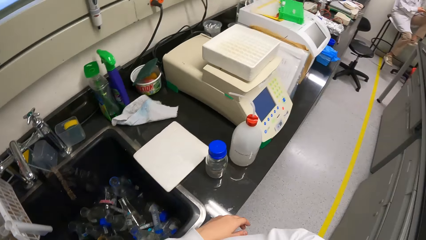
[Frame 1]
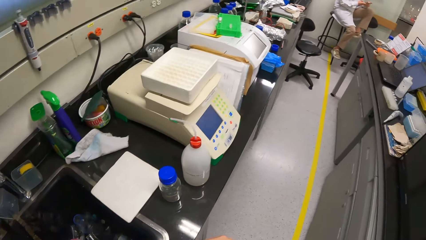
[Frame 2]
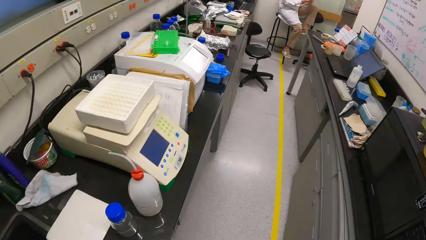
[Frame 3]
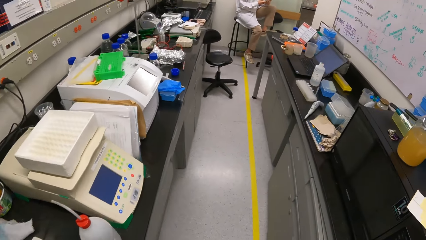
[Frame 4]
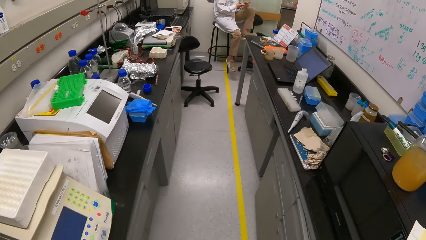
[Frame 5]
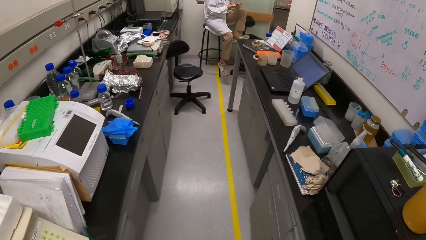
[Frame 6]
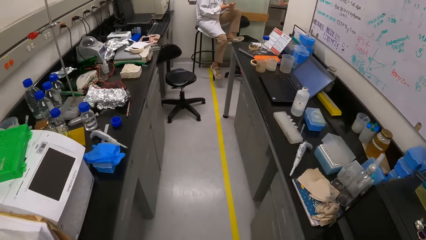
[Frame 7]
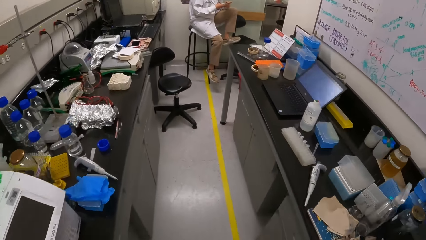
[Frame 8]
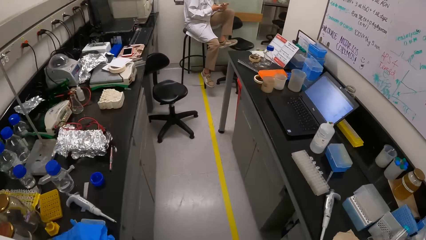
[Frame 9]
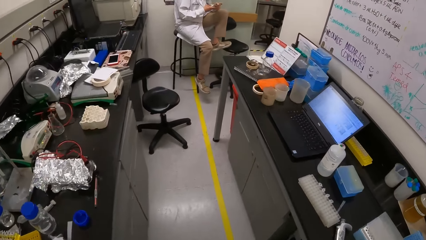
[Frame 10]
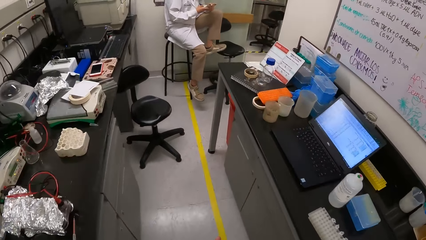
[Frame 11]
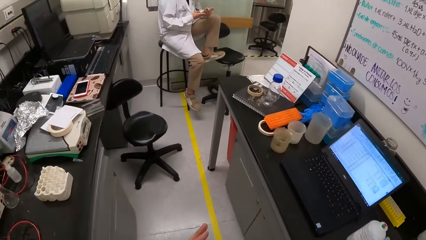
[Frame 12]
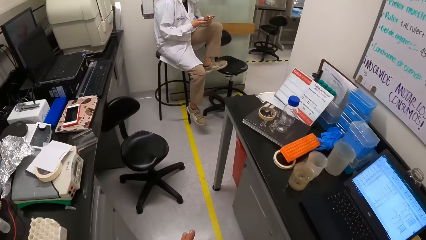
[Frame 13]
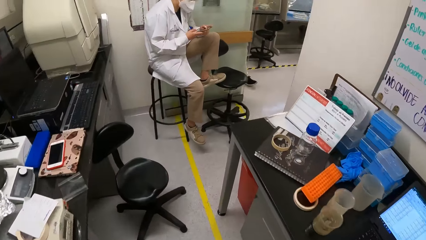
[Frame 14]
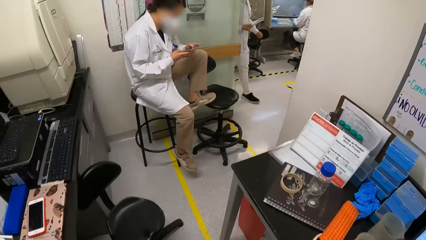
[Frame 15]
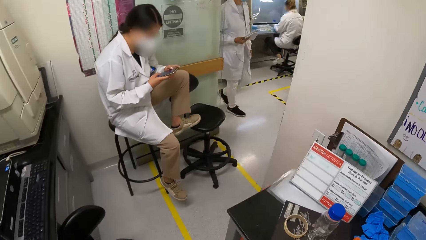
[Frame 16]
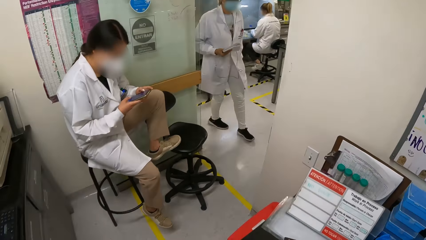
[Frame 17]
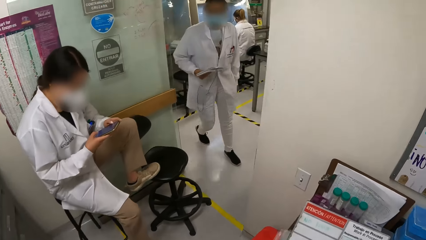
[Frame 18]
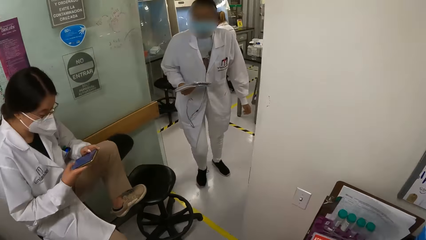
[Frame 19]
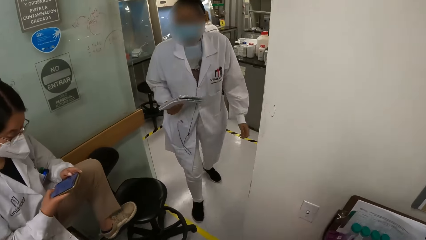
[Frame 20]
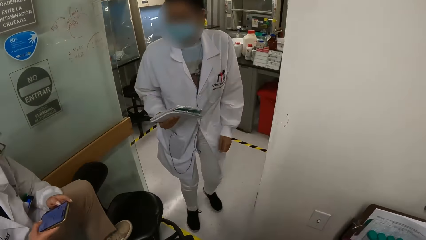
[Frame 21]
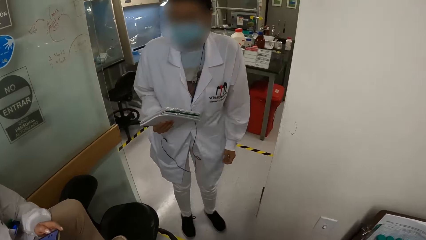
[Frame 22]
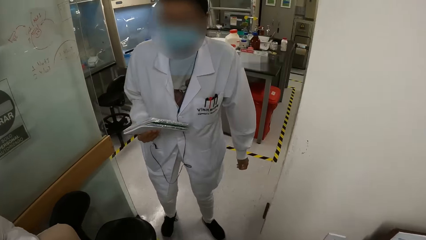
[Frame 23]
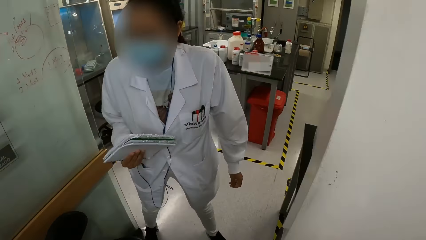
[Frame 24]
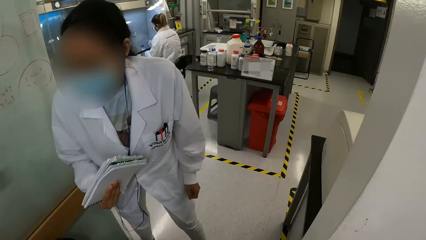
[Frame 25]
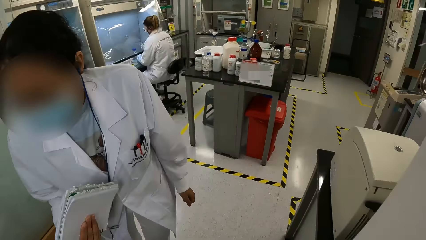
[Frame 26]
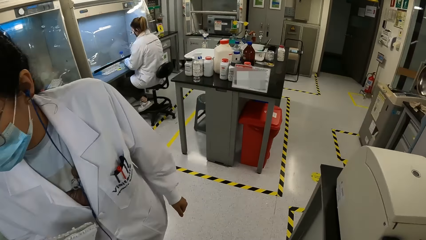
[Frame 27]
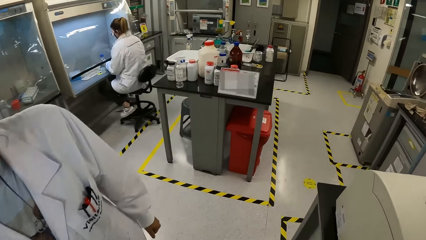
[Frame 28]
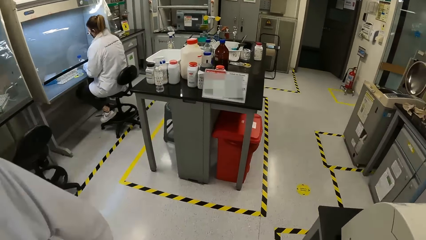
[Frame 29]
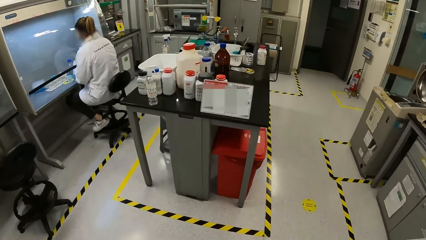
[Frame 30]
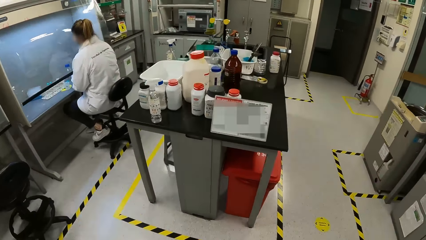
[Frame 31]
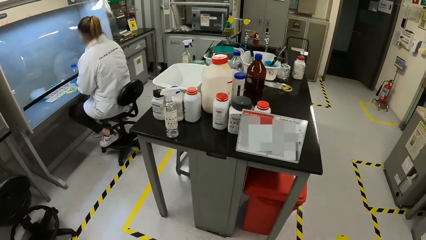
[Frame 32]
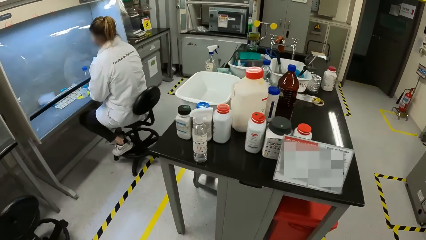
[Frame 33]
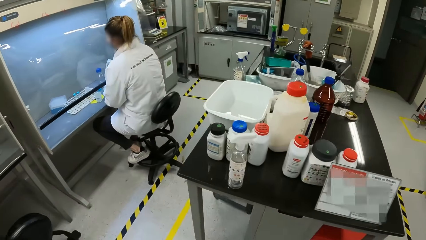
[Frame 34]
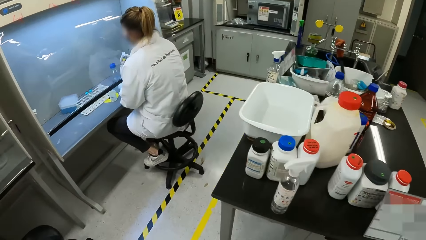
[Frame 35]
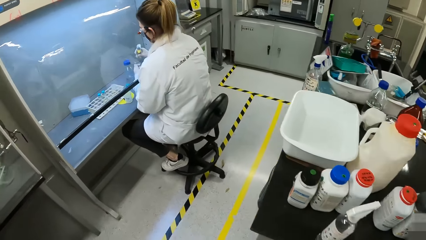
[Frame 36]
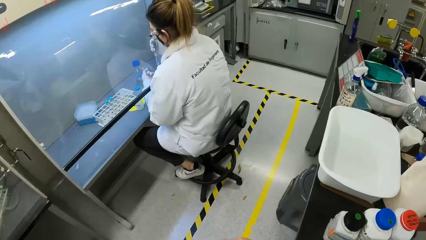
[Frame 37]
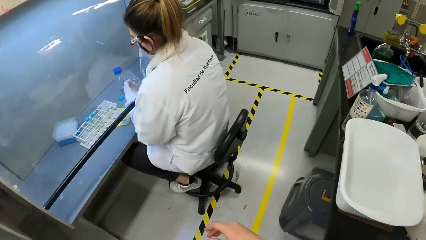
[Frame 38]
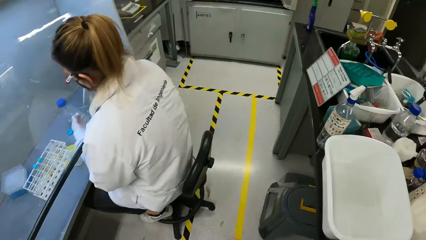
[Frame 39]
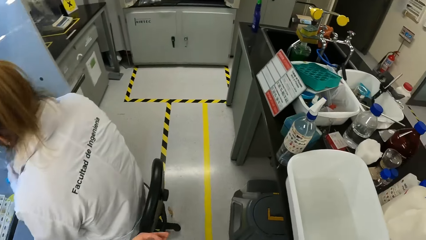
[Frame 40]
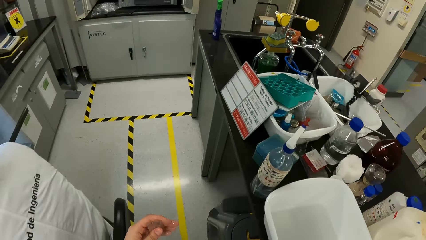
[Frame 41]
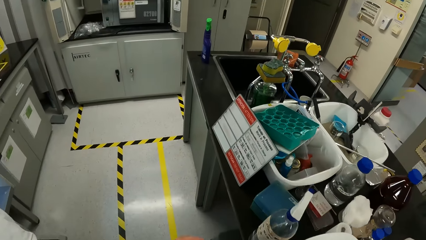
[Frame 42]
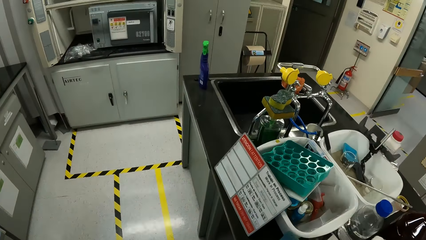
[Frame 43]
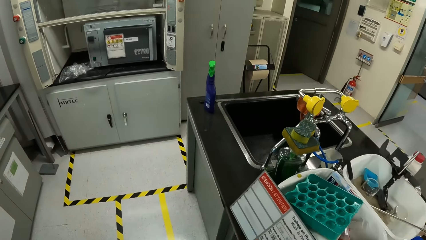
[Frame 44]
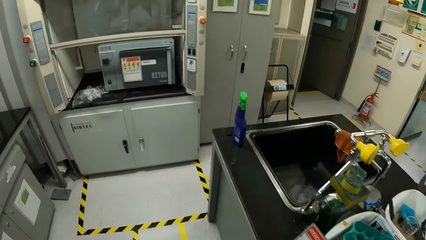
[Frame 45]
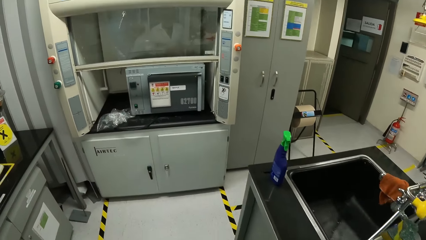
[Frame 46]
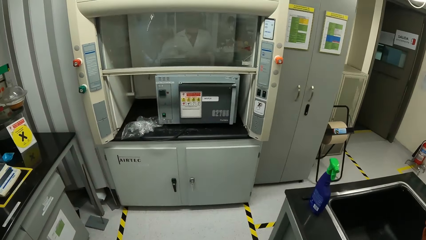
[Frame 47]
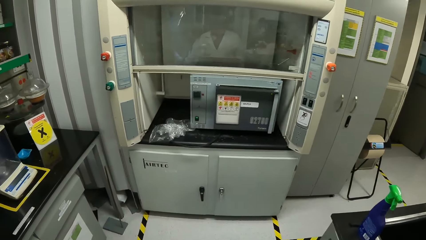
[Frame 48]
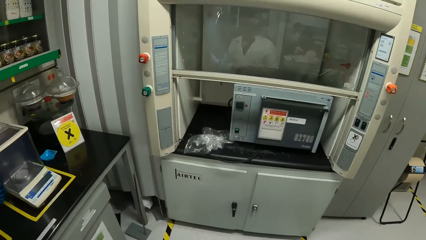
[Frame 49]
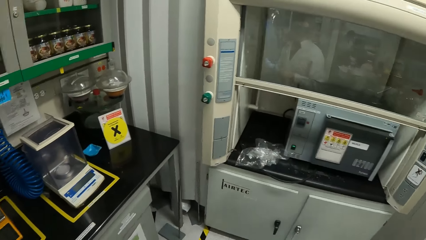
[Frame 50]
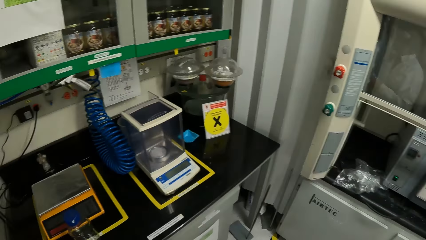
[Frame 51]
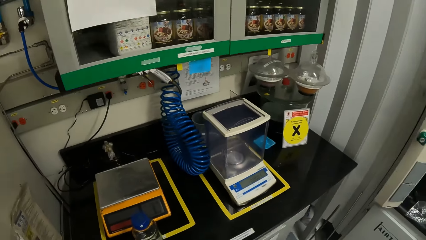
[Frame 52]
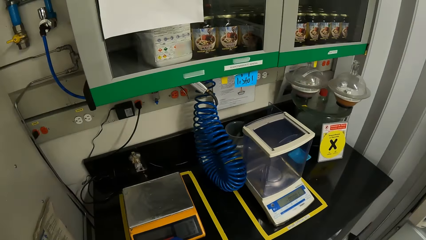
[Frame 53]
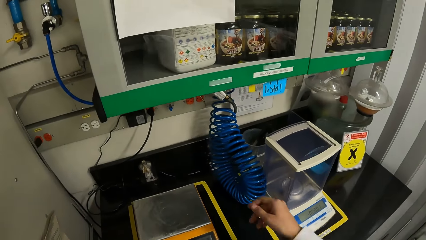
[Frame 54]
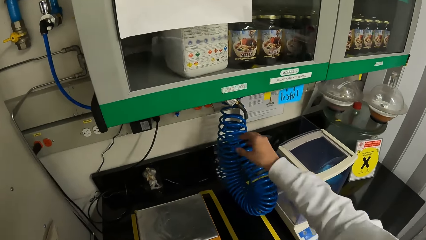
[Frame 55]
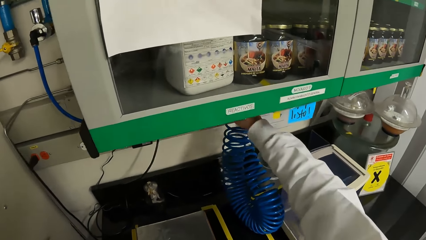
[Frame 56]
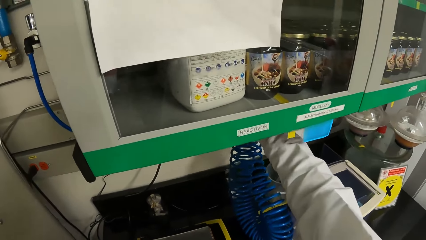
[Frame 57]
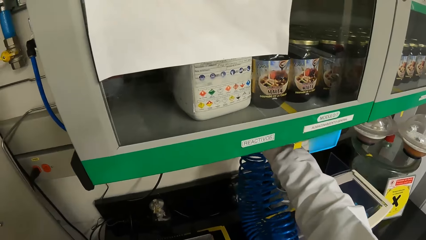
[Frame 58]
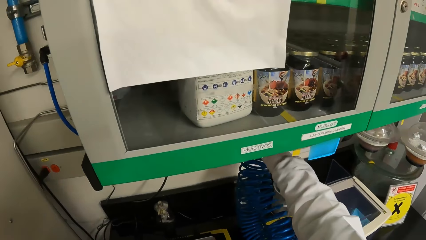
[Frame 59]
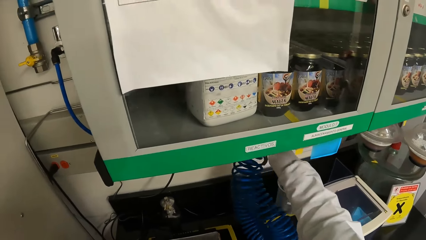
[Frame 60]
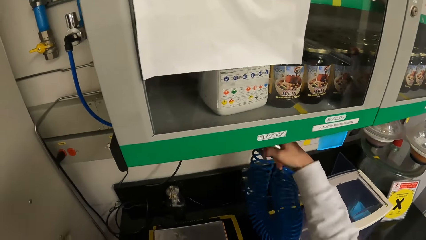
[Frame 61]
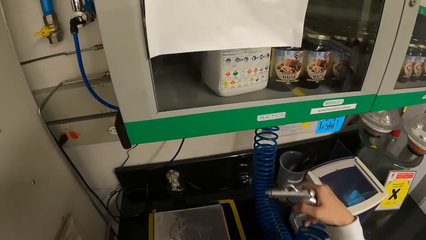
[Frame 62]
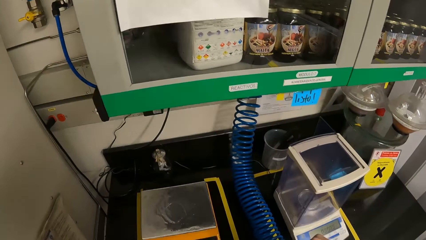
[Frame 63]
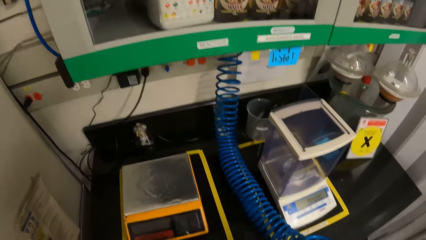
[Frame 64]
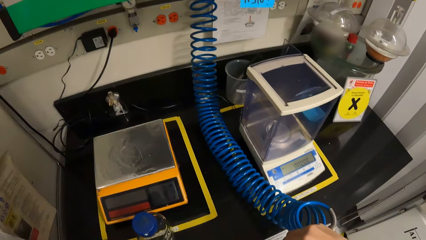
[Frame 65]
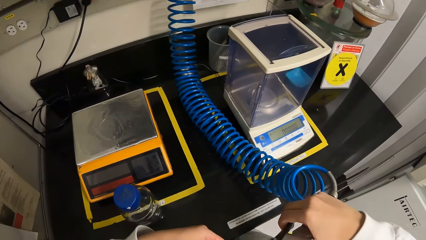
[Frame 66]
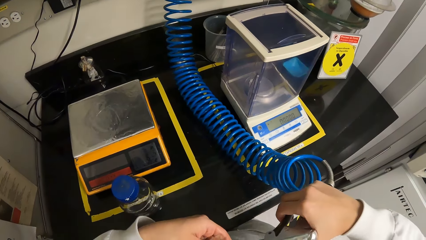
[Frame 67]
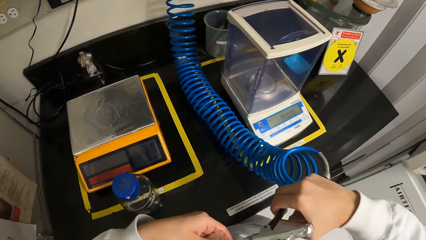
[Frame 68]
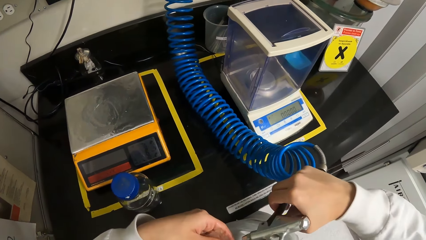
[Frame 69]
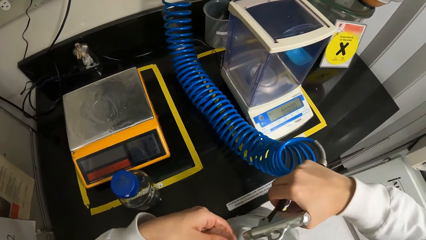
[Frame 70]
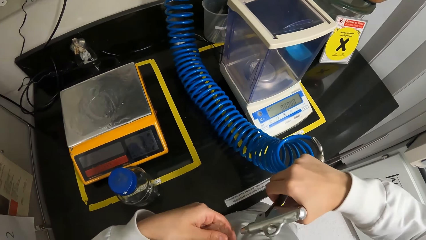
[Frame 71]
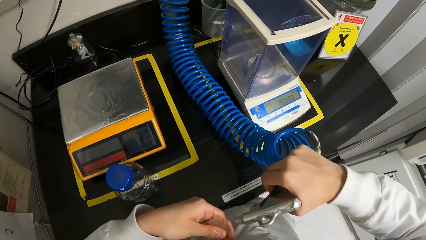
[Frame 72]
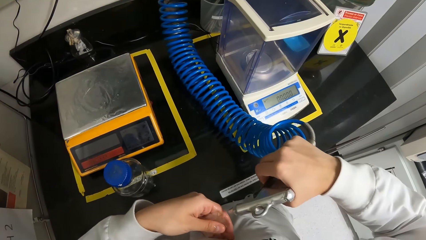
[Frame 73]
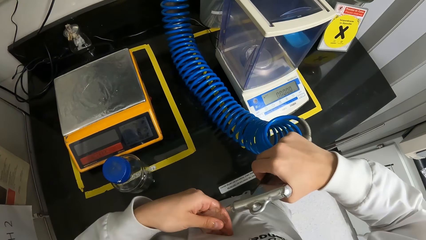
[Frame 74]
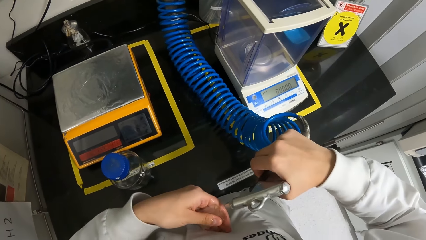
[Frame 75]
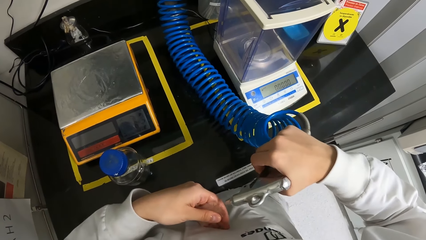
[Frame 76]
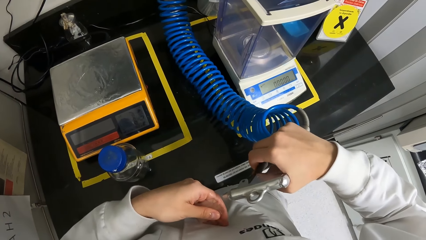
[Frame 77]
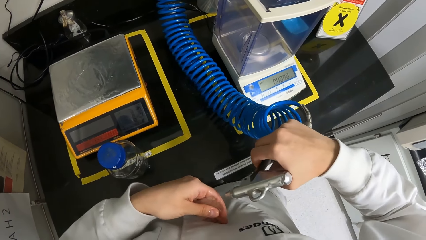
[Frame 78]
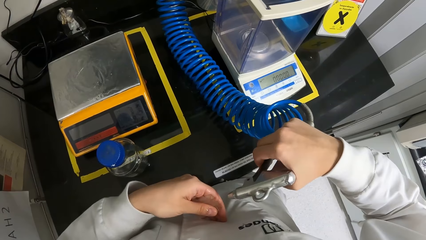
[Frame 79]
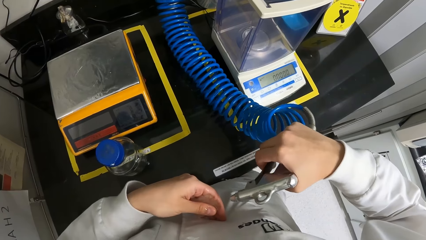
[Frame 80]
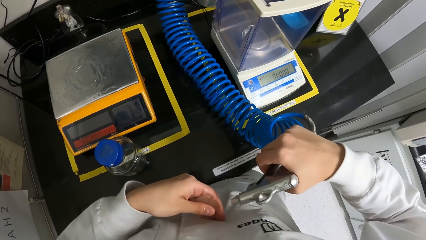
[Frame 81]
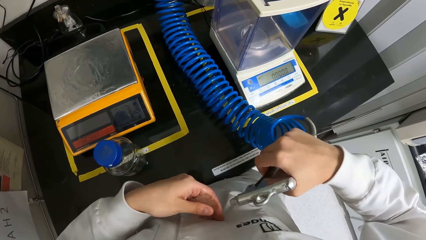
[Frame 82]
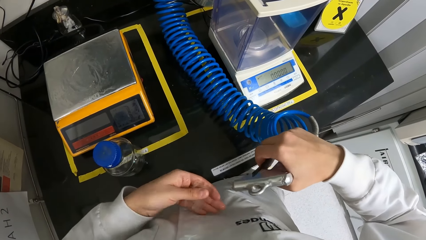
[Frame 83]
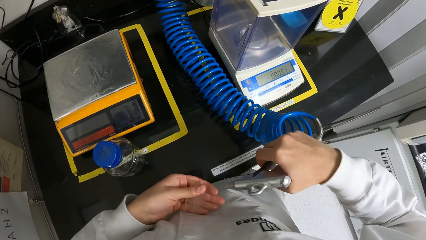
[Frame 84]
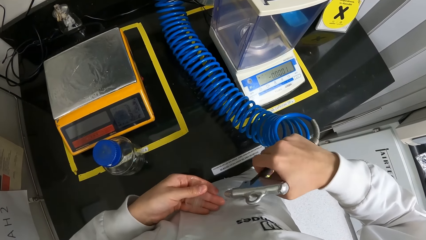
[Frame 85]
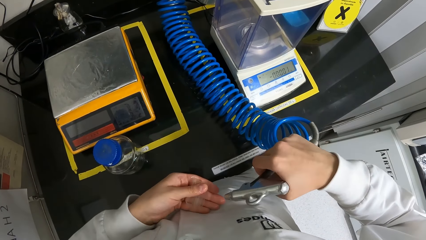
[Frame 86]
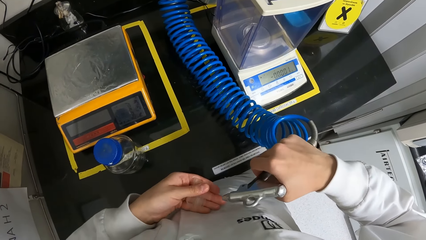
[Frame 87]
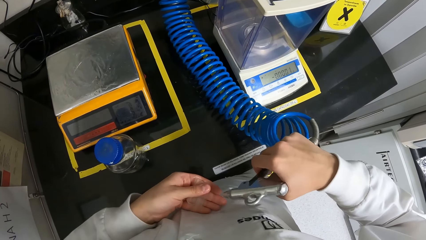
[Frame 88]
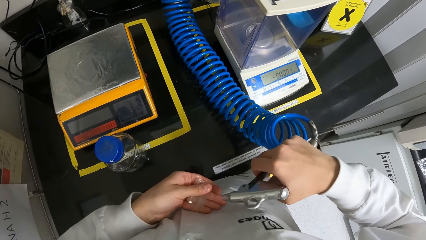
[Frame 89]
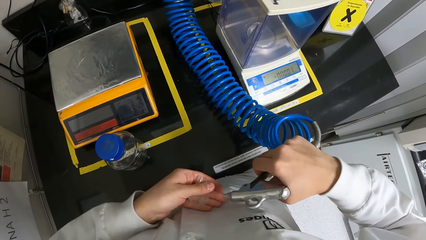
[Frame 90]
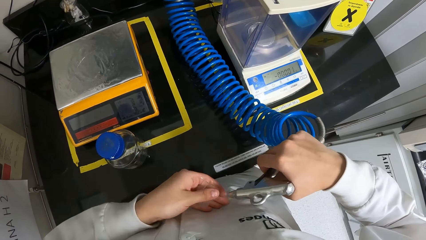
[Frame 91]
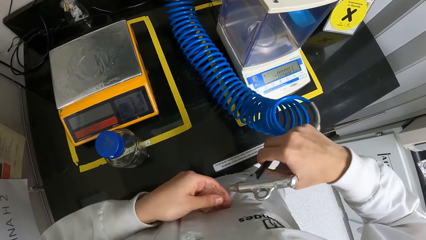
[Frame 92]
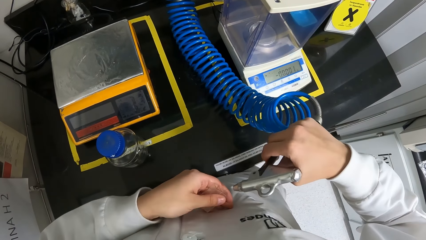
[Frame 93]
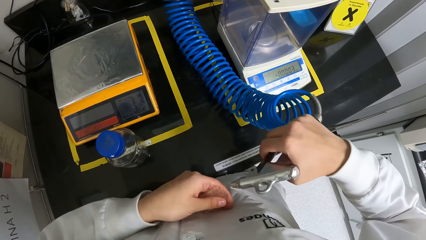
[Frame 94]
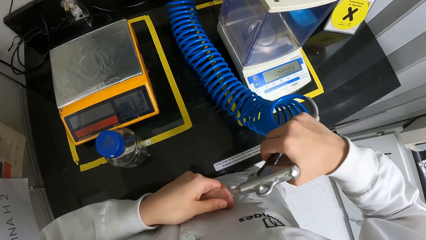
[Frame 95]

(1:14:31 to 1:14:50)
The camera wearer looks around the laboratory and walks around the laboratory. A woman uses a phone. The camera wearer walks around the laboratory. They pick up the test tube dry cleaner pipe. They dry the test tubes with the dry cleaner pipe.
